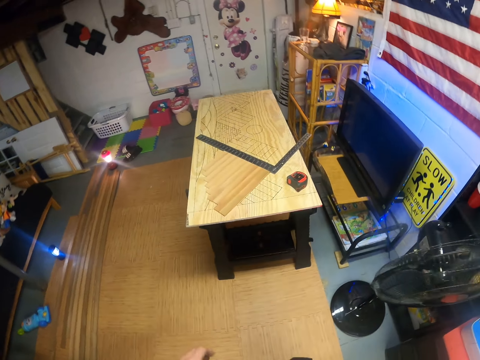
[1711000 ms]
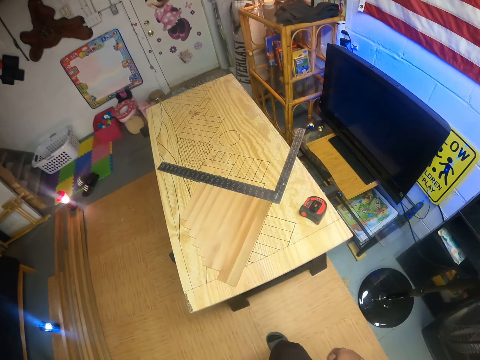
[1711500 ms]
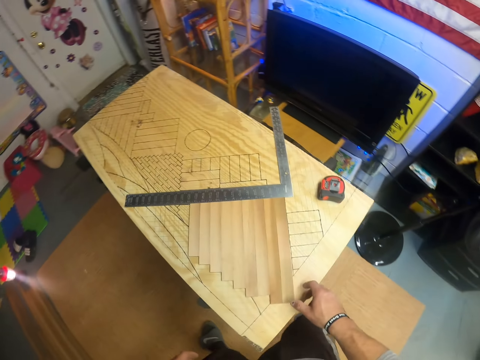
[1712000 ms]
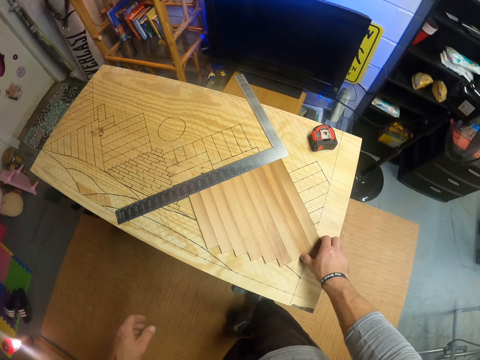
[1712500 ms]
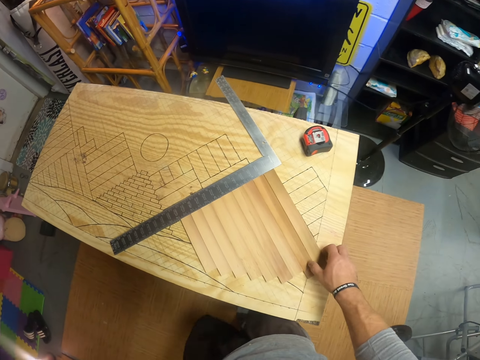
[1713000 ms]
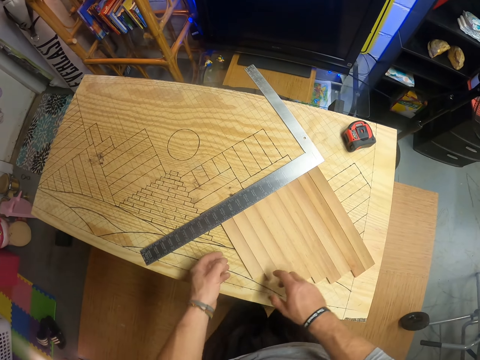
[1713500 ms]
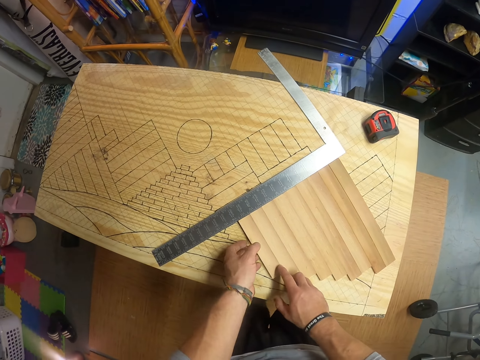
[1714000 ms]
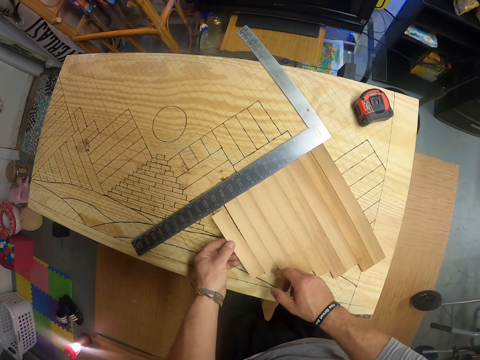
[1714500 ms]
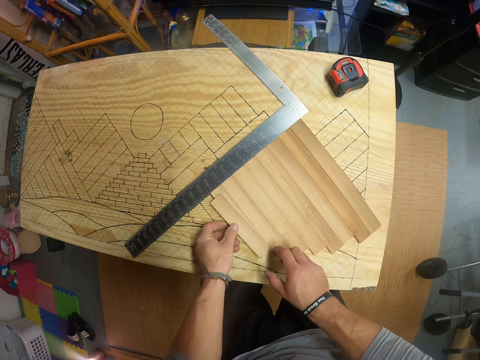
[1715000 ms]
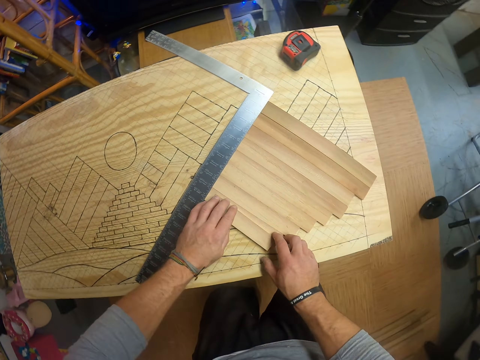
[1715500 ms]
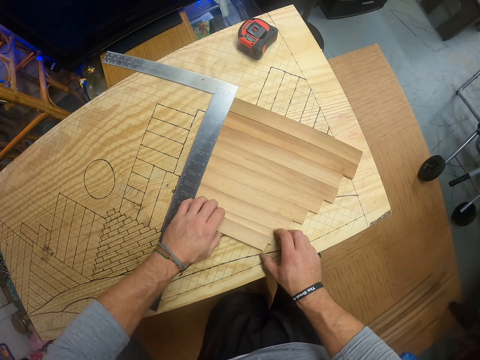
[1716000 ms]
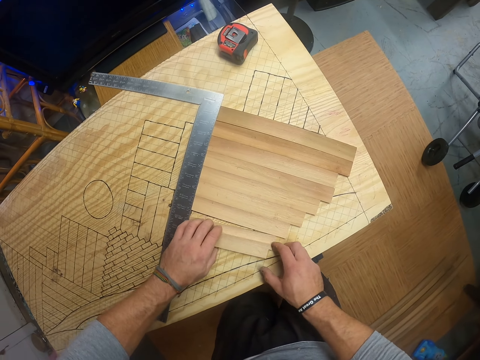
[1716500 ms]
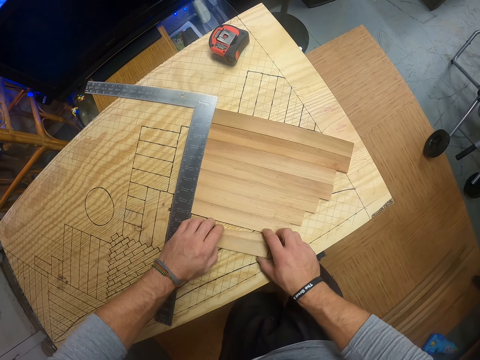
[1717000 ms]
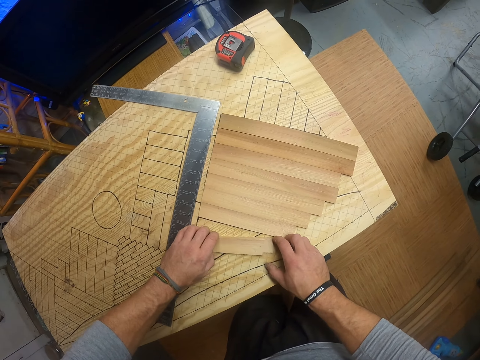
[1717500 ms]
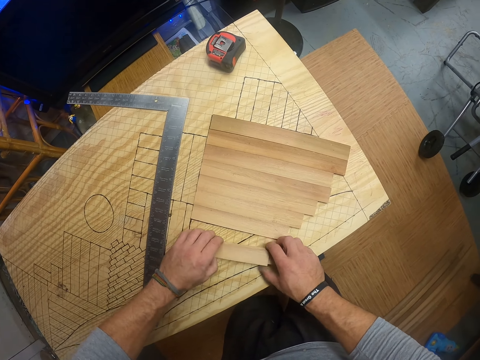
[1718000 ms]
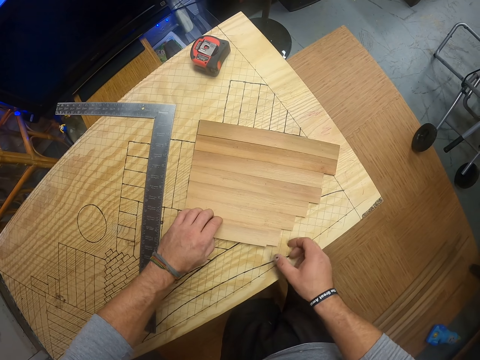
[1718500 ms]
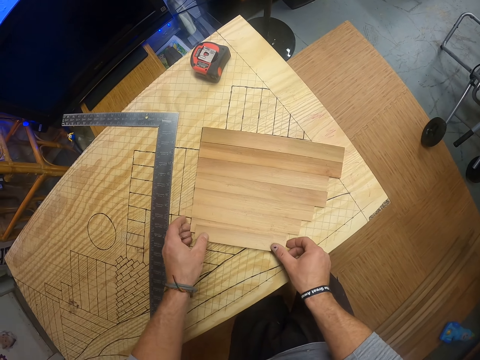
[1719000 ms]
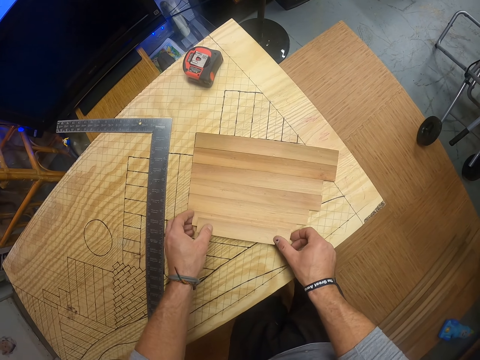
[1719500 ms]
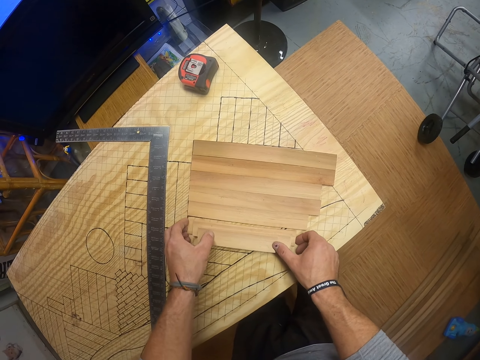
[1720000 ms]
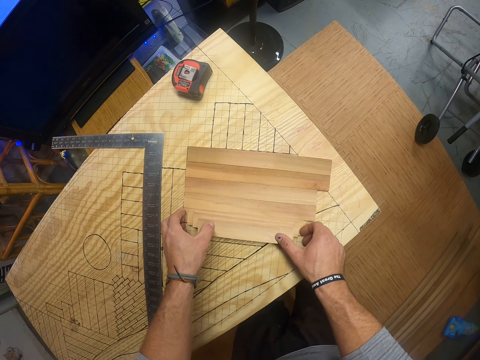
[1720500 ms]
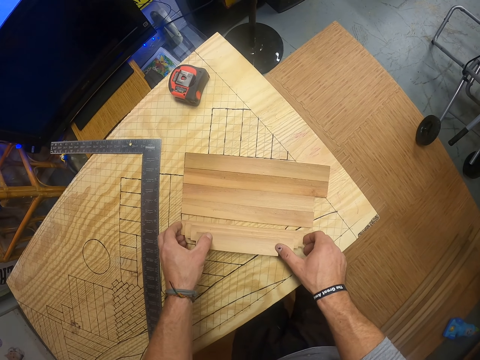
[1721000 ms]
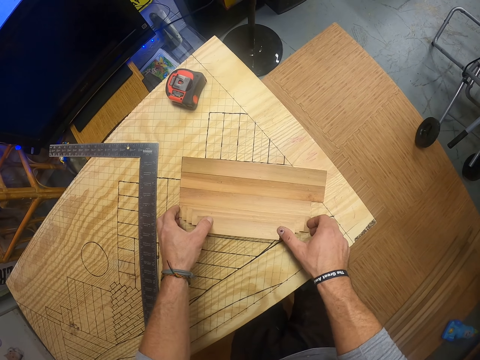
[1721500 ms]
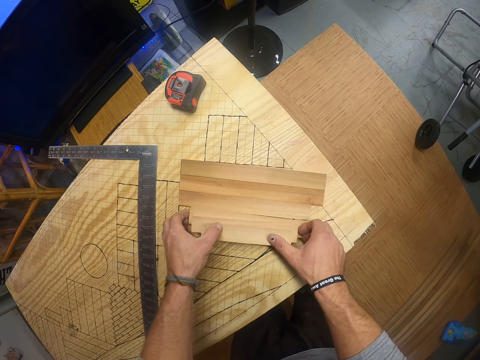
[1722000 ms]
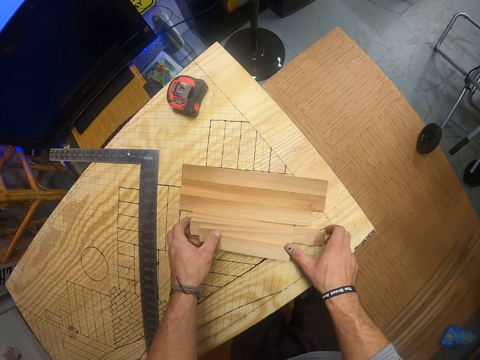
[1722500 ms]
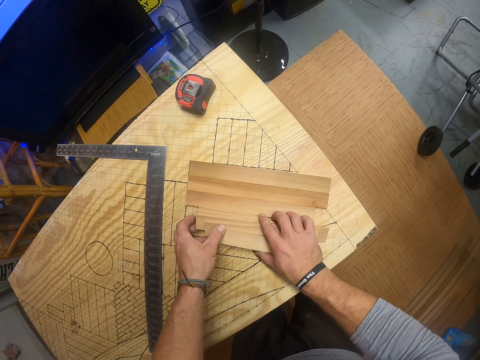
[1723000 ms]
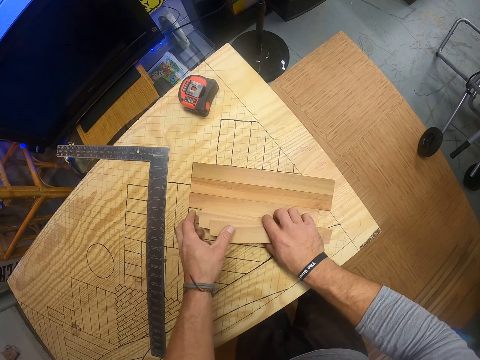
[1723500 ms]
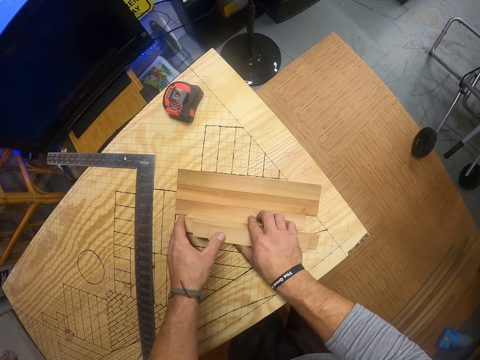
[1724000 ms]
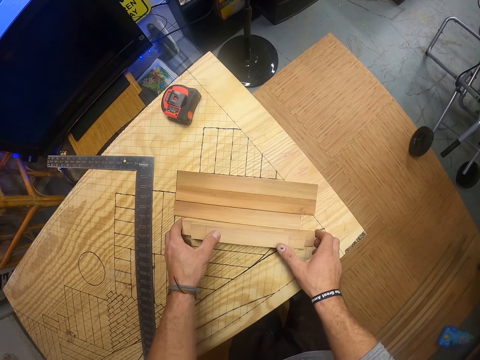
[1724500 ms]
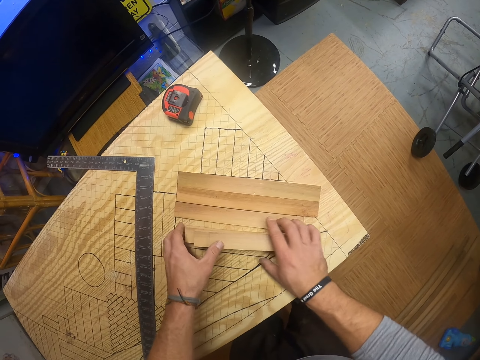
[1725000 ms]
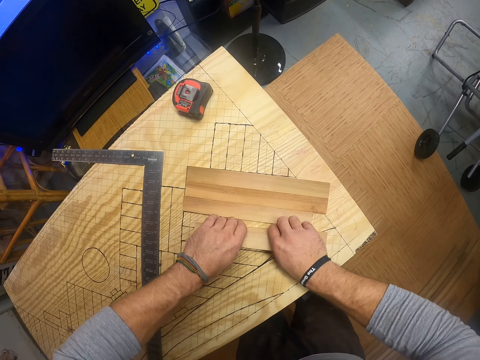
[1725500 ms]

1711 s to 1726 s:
The camera wearer touches a piece of wood on a table with his right hand. He arranges the pieces of wood. He stacks some pieces of wood on the table with both hands. He moves a trisquare on the table with his left hand.

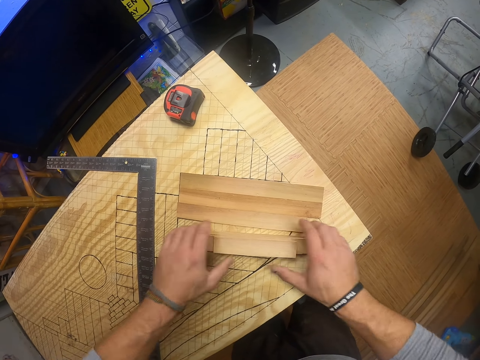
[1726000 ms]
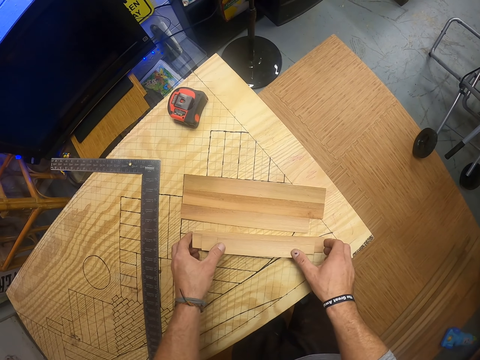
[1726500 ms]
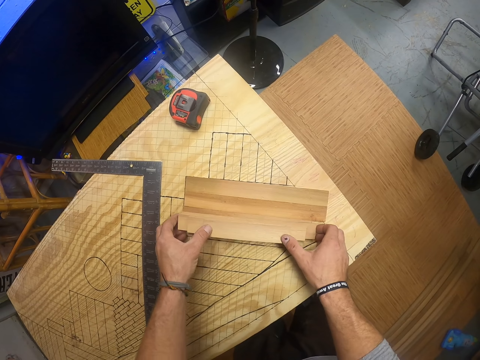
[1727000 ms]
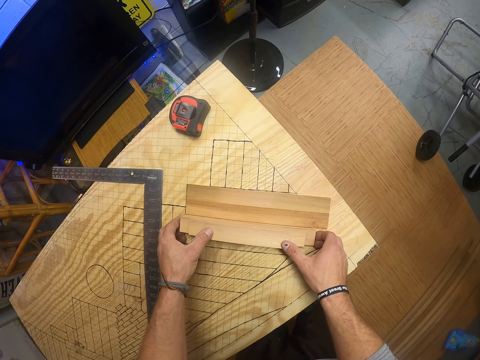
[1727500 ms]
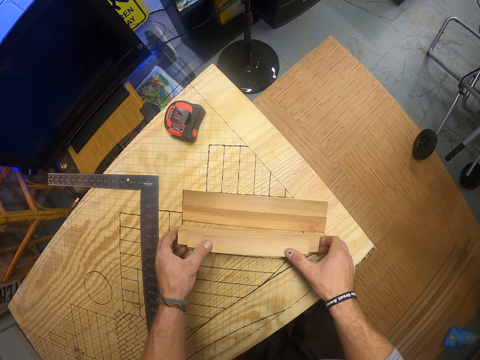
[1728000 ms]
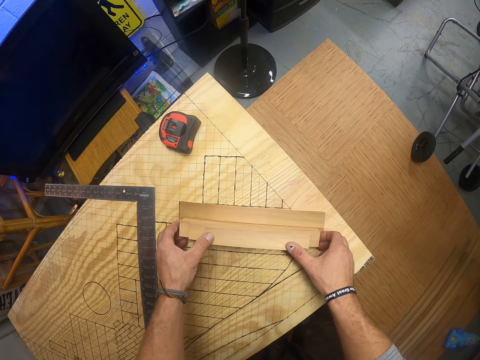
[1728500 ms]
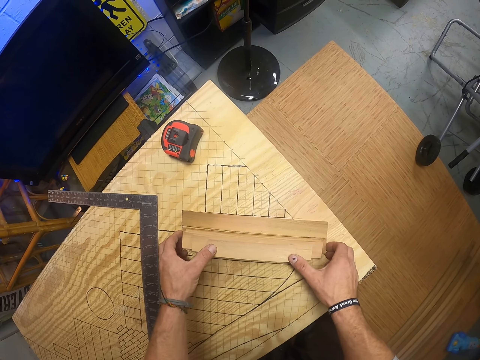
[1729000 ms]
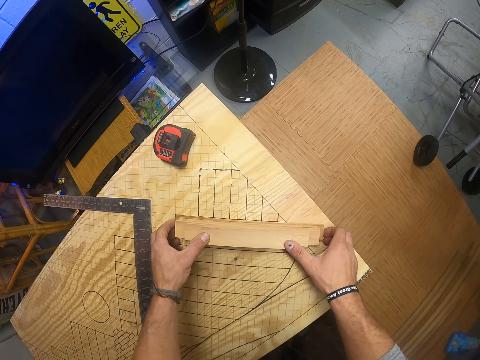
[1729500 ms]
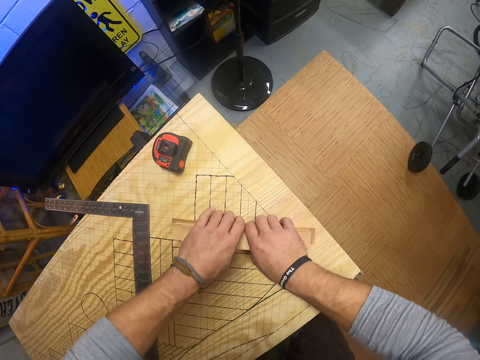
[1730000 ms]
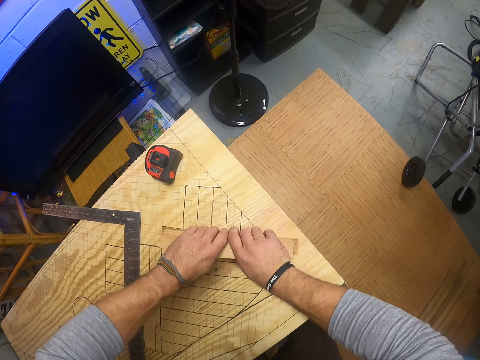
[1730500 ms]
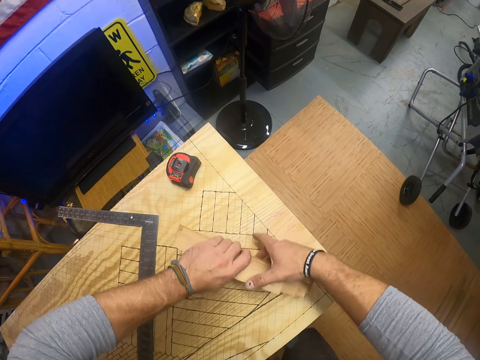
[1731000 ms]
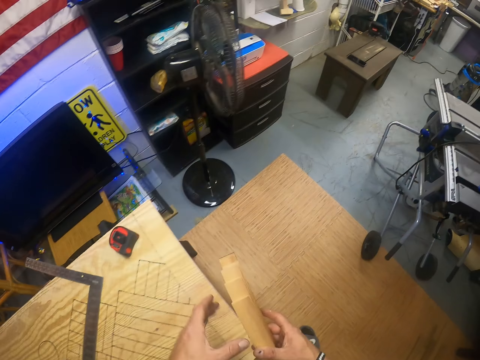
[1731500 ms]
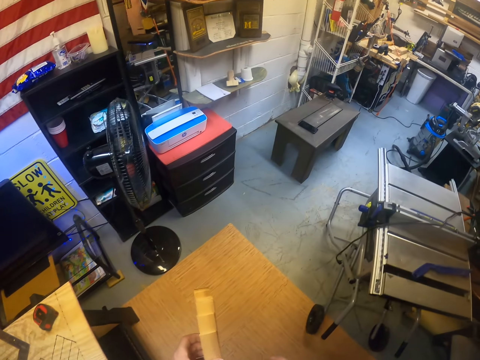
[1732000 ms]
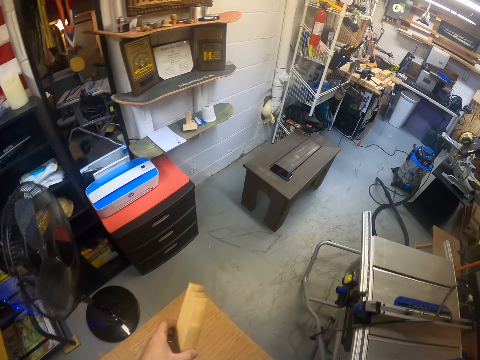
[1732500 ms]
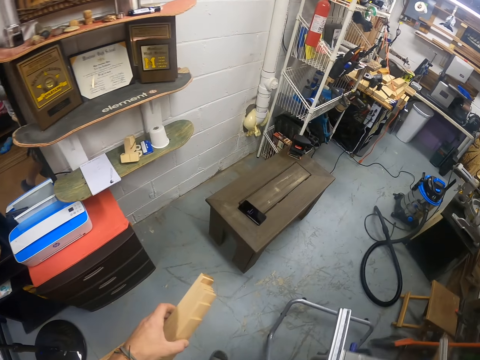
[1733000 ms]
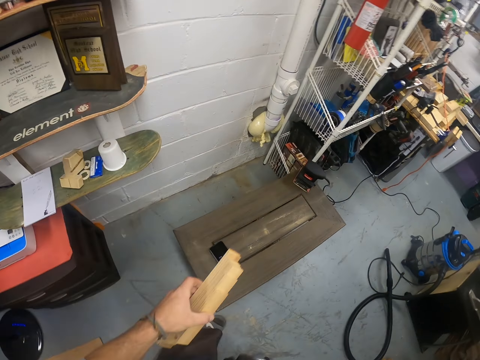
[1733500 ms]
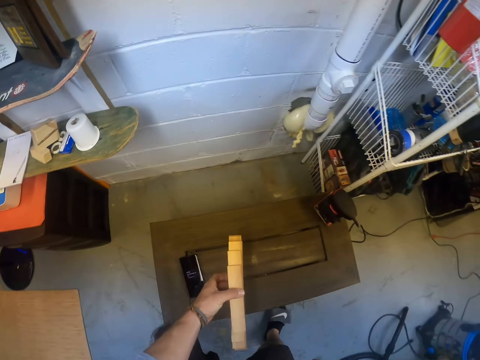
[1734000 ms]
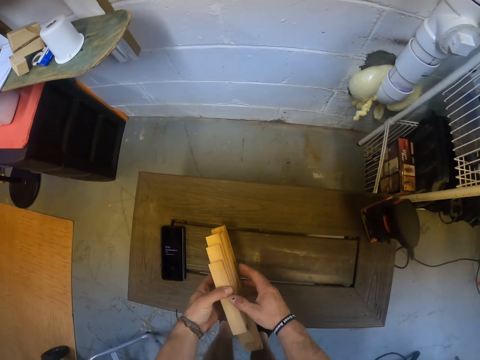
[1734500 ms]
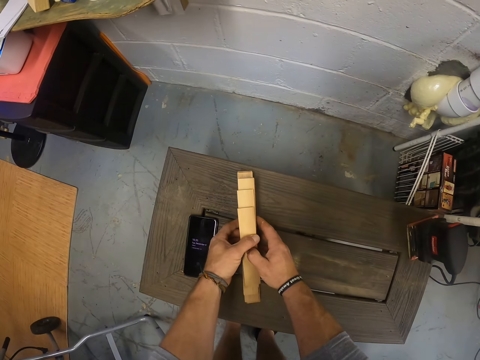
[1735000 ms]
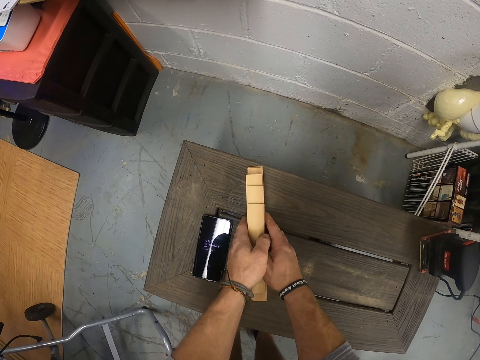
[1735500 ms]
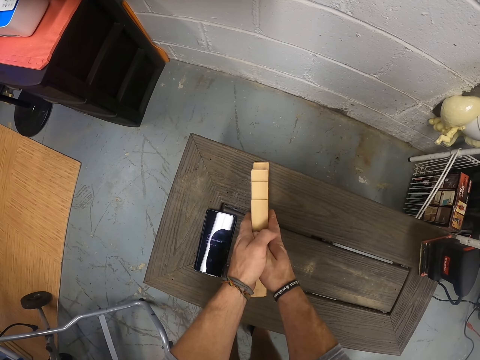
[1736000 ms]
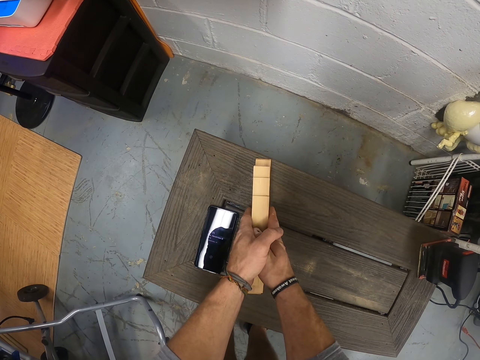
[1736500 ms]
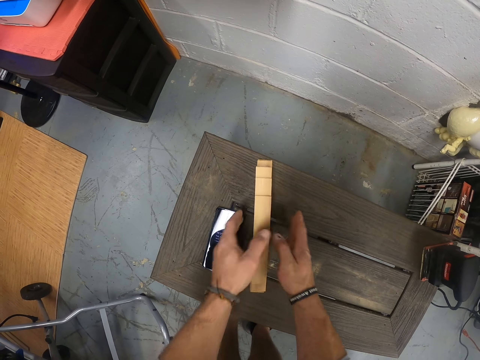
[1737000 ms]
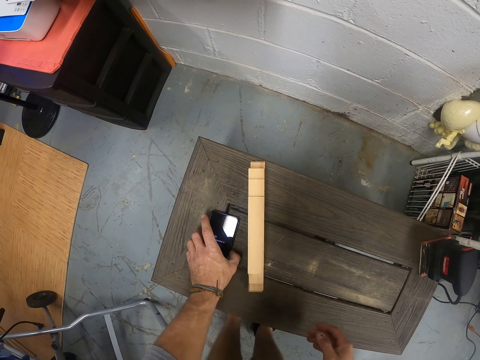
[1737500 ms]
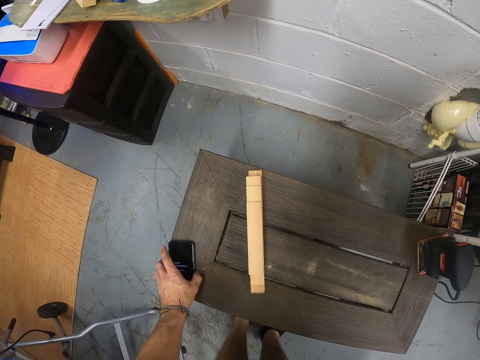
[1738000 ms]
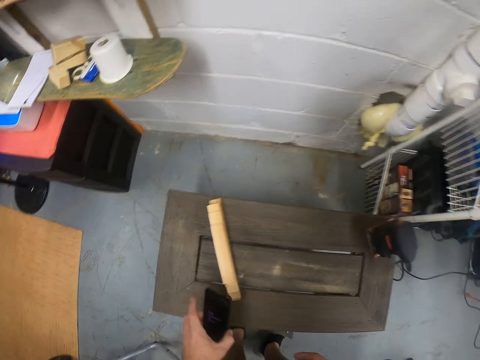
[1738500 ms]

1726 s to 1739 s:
The camera wearer lifts the stack of wood from the table with both hands. He walks. He holds the stack of wood with his left hand. He places the stack of wood on the table with both hands. He moves the stack of the pieces of wood on the table with both hands. He moves a phone on the table with his left hand. He picks up the phone on the table with his left hand.
